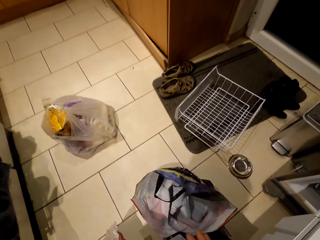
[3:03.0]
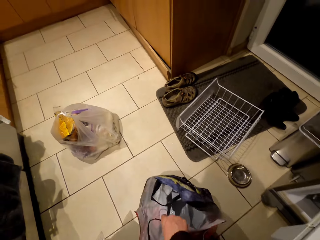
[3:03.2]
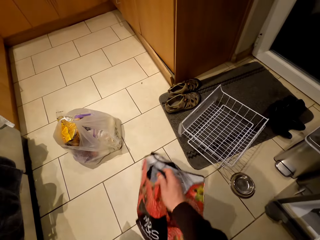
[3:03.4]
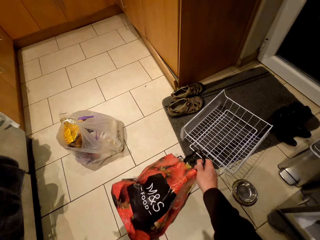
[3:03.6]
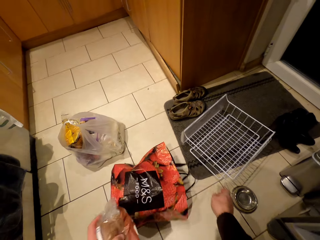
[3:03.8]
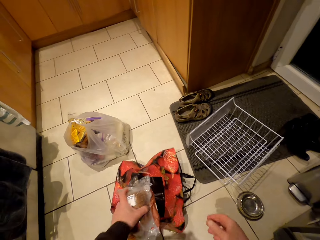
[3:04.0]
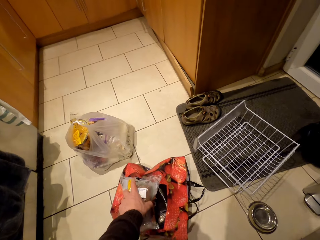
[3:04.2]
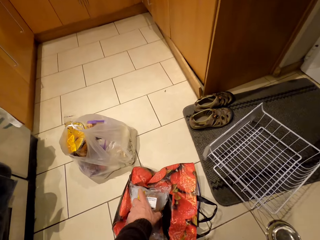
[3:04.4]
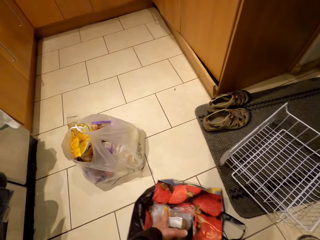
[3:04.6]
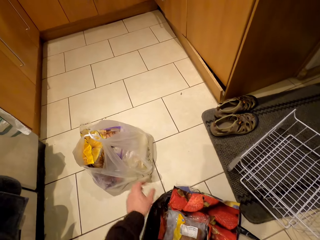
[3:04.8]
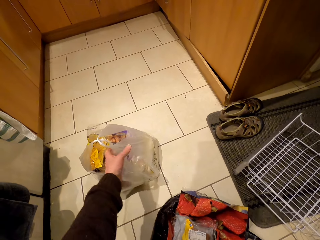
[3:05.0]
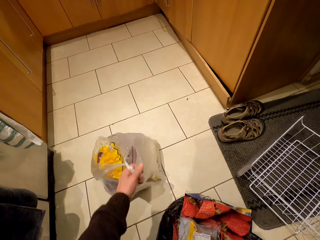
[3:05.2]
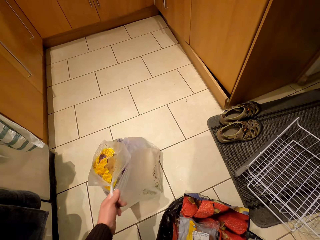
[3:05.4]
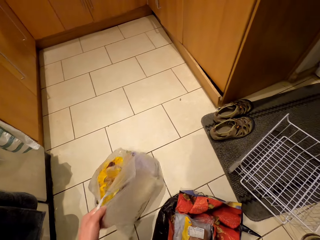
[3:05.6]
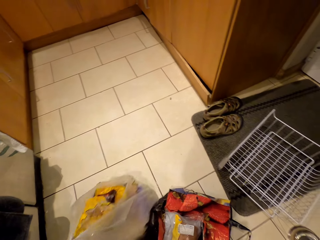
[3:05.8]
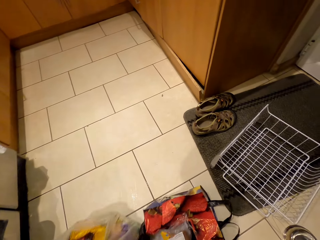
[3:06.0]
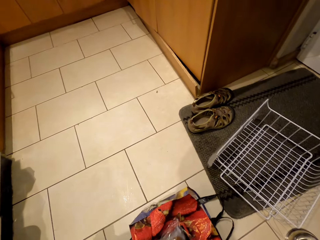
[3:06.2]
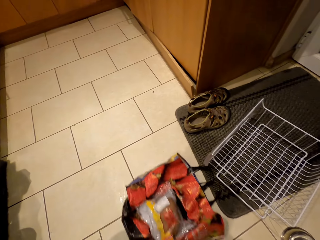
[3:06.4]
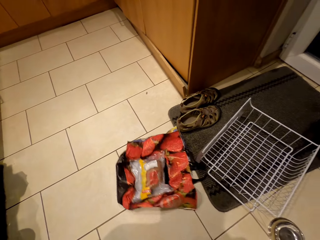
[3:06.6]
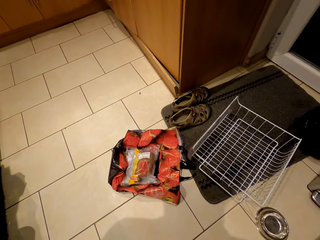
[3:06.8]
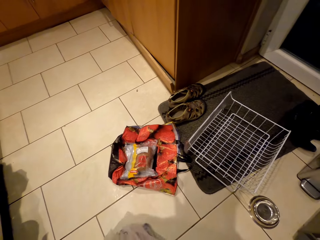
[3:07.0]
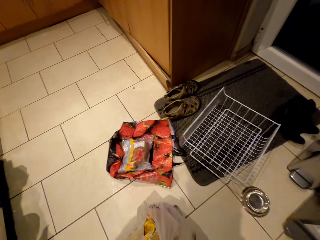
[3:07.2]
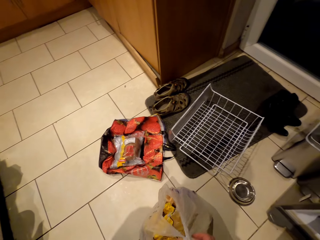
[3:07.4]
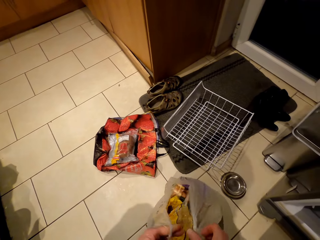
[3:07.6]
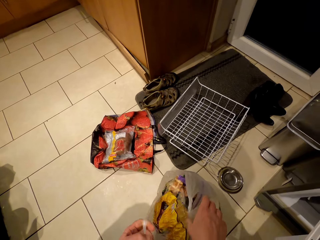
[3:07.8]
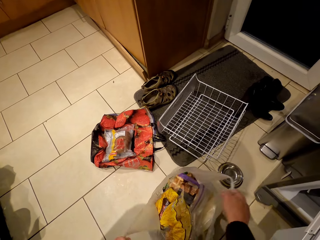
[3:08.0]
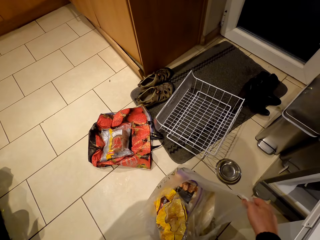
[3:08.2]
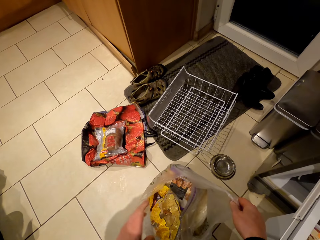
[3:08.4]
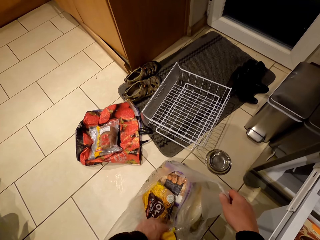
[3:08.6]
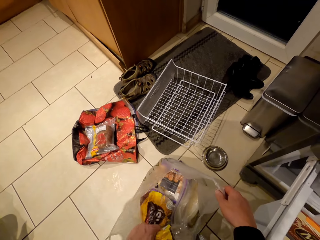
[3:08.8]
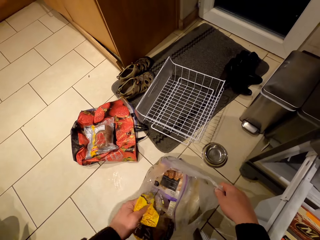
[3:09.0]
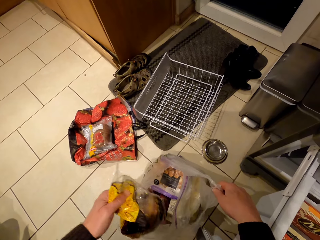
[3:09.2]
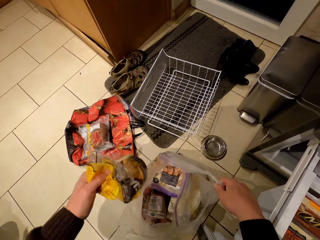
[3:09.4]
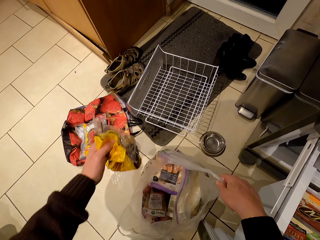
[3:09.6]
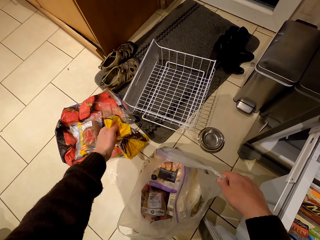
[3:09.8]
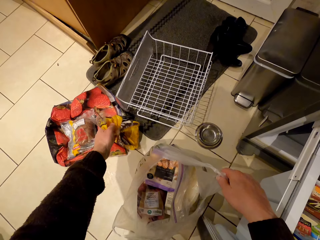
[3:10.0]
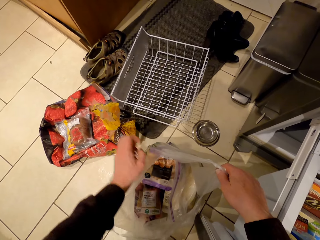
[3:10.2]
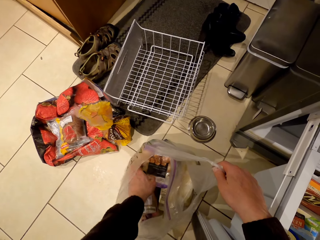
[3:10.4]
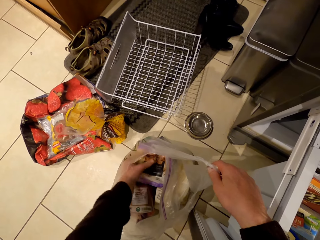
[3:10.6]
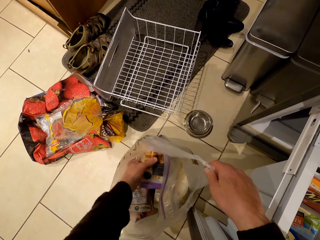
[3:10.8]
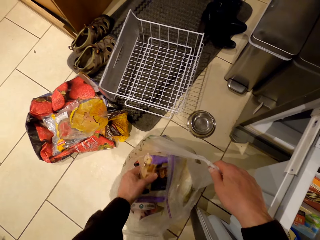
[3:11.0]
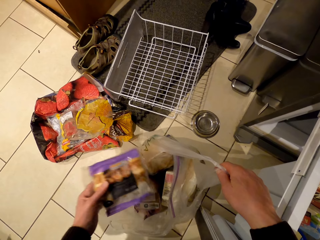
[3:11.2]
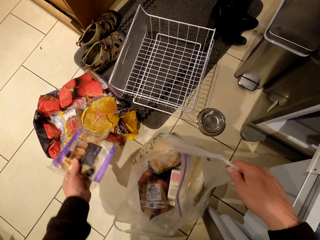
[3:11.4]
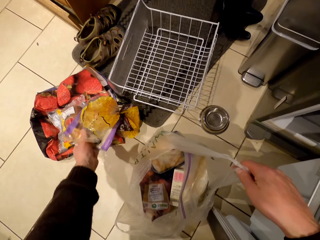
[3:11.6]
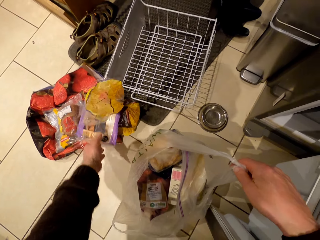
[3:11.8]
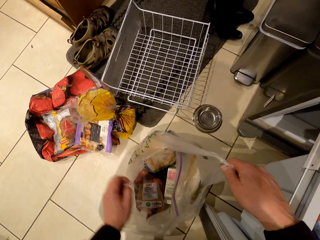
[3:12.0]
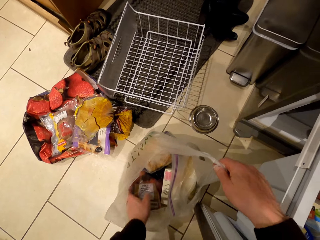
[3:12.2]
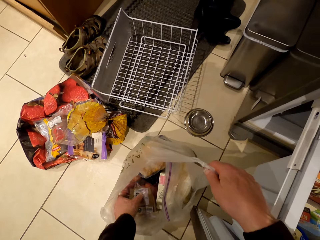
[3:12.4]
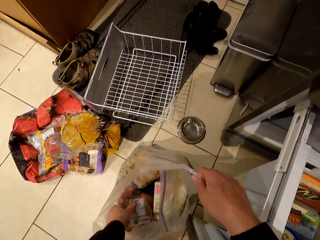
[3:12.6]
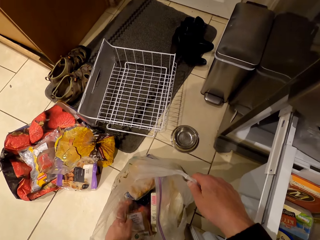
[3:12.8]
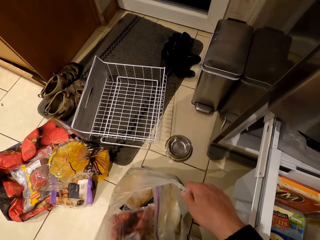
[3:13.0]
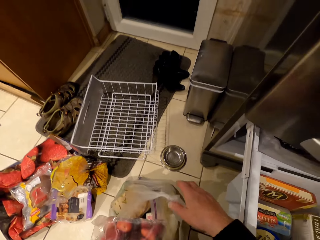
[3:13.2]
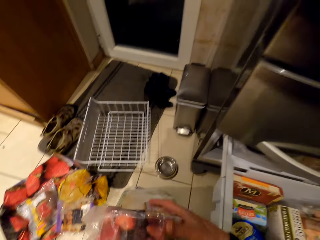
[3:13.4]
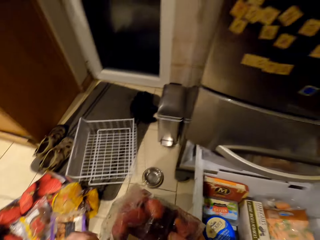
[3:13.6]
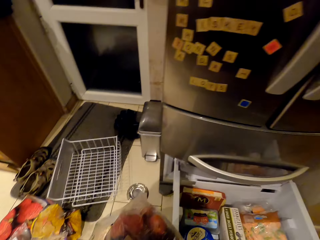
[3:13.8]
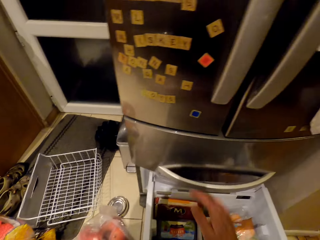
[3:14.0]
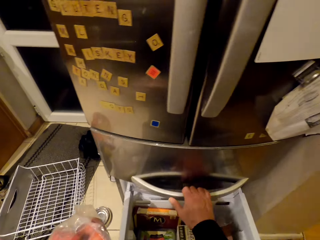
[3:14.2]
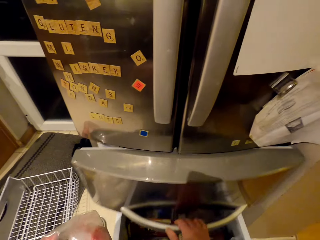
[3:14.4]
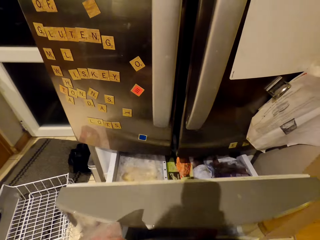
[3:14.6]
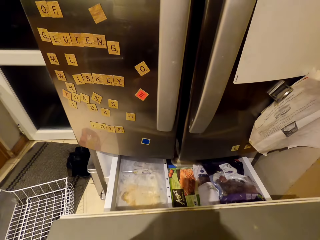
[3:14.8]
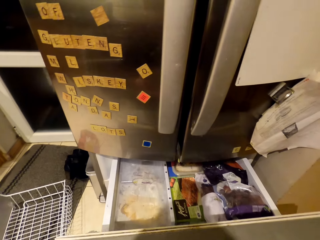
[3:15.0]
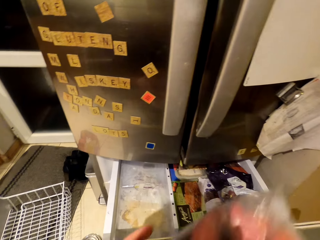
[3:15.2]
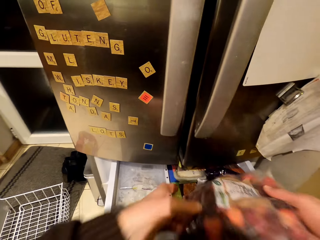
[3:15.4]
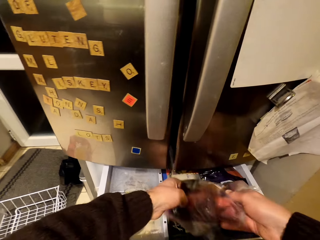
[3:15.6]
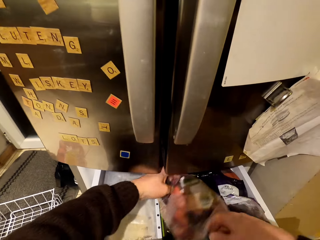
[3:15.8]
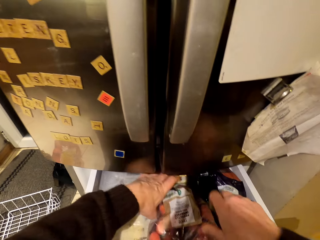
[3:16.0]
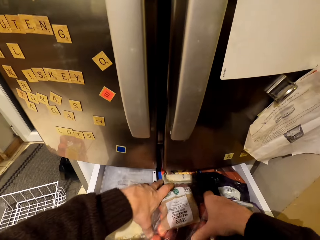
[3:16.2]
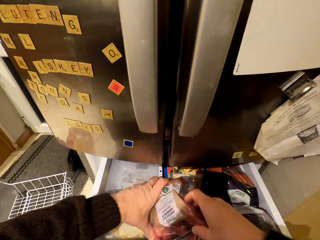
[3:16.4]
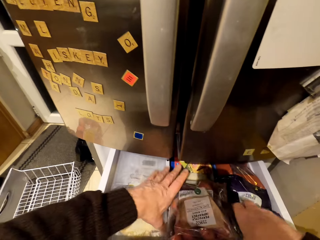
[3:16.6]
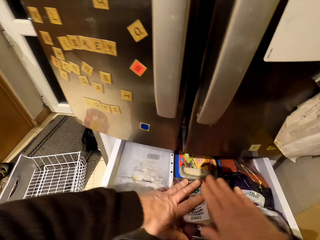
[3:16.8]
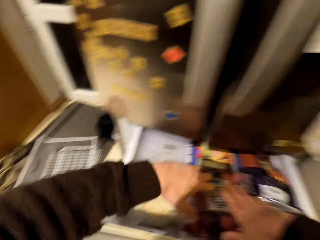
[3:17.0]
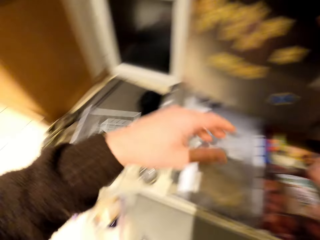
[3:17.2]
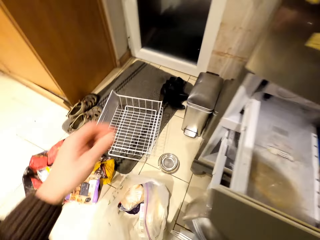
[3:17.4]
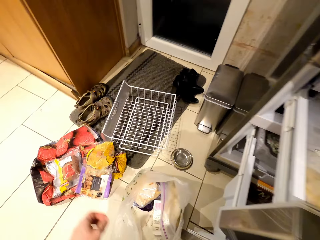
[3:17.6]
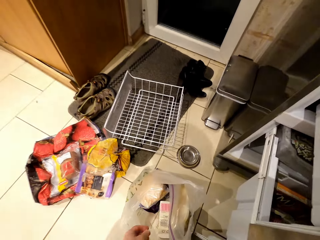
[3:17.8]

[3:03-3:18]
The camera wearer moves a bag on the floor. They put the bag aside. They put a packet on the bag on the floor. They drag a polythene bag on the floor closer to them. They use their leg to push the bag away. They remove a wrapped polythene from the polythene bag. They put the polythene on the floor. They remove a packet from the polythene bag. They put the packet on the floor. They pick up a packet from the bag. They open the fridge. They pull the drawer. They put the packet in the drawer.

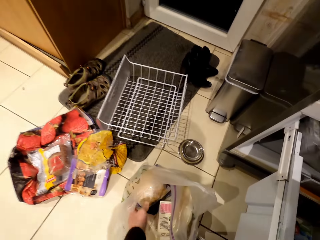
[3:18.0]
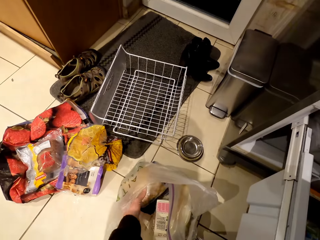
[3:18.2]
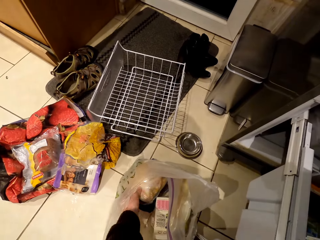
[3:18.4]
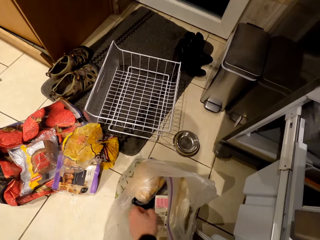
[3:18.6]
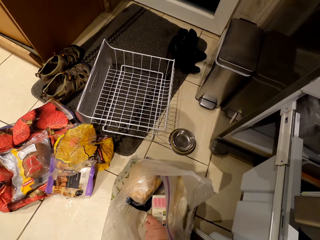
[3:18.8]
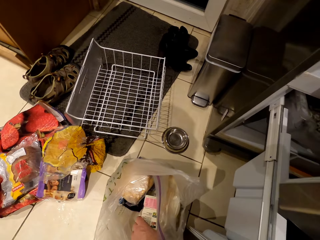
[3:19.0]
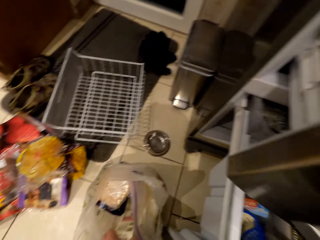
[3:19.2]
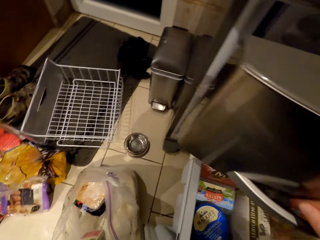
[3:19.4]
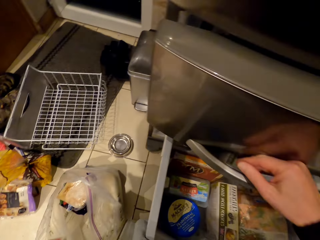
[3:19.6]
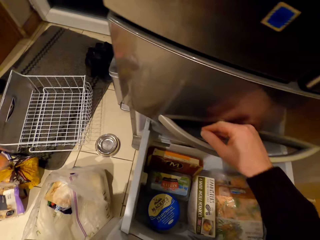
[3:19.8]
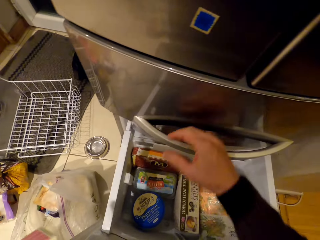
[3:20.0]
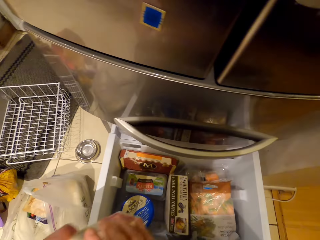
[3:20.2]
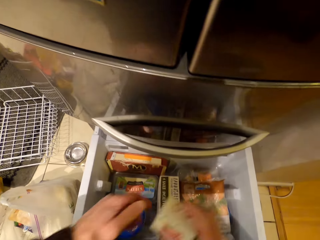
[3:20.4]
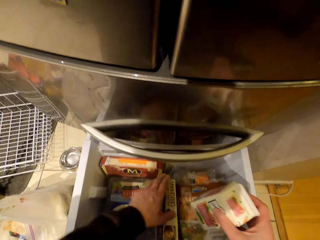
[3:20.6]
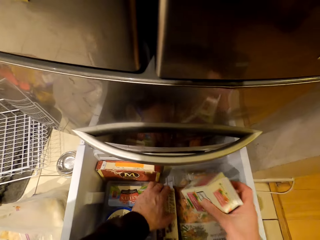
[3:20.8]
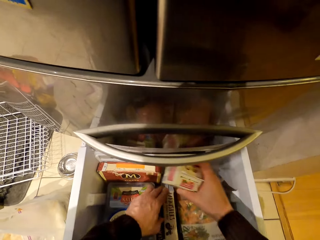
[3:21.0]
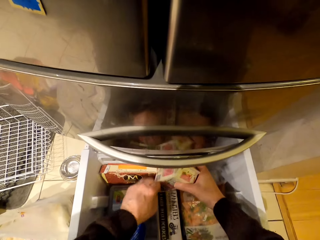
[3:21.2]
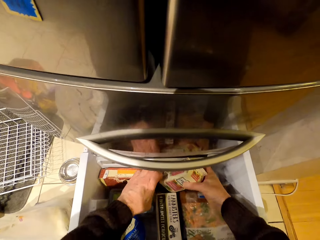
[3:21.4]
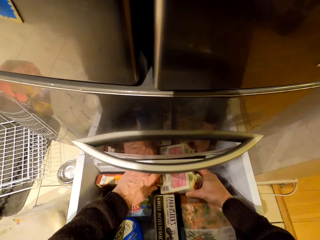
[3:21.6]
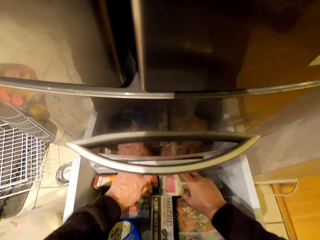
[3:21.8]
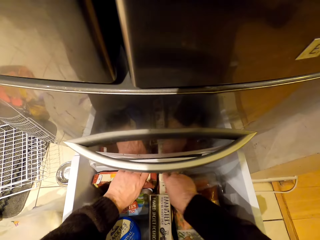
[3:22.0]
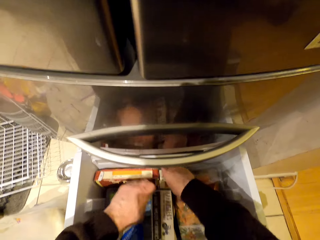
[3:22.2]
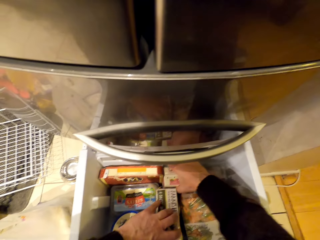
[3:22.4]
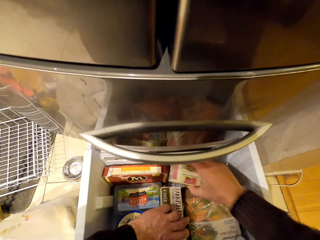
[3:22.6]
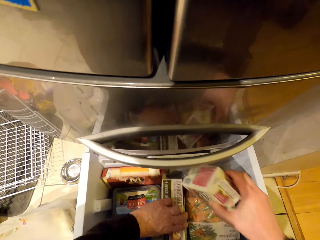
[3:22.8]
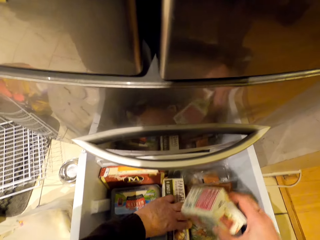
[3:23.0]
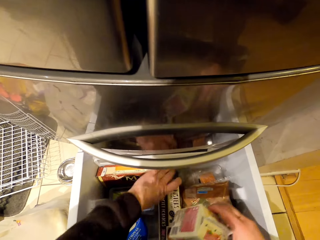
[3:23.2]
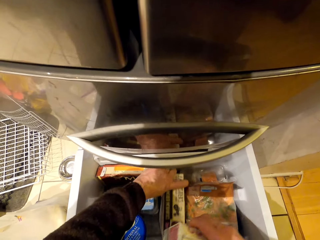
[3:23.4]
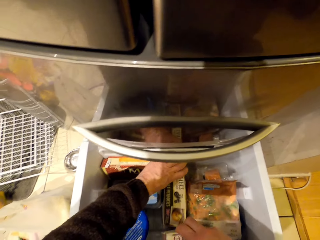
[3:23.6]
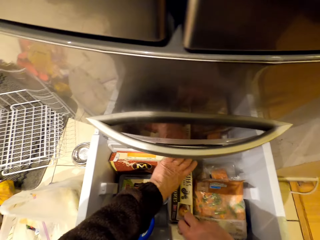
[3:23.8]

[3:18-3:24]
The camera wearer picks a box or container from the polythene paper. They close the fridge and push the drawer. They put the box in the drawer in the fridge. They move a box in the fridge. They move the box in the fridge.
